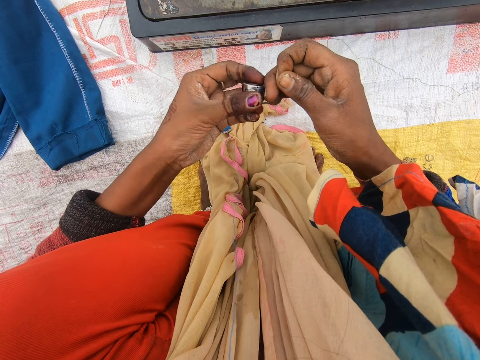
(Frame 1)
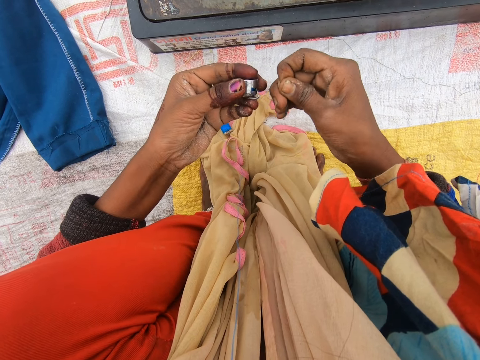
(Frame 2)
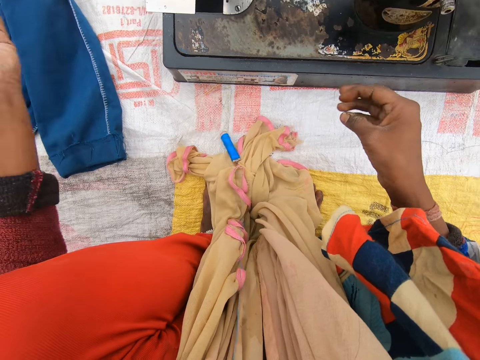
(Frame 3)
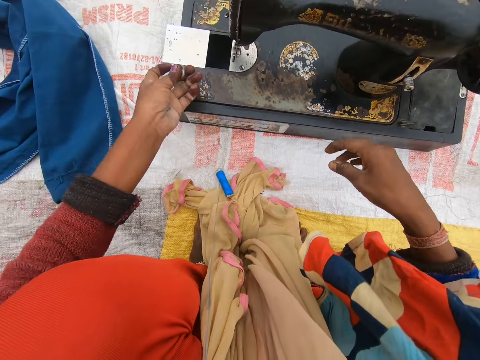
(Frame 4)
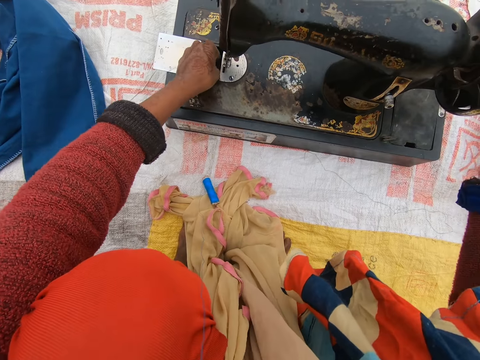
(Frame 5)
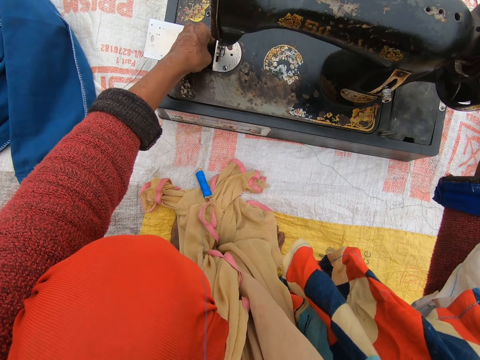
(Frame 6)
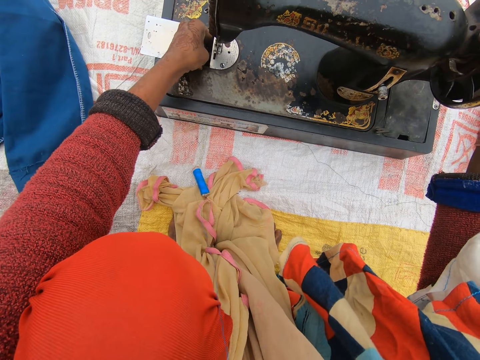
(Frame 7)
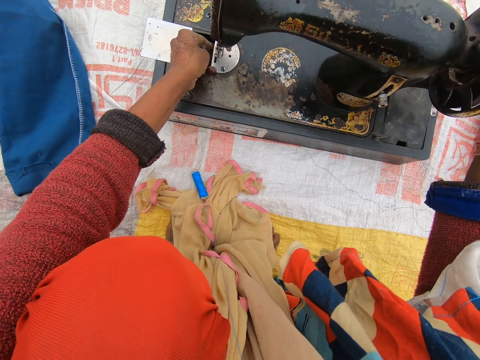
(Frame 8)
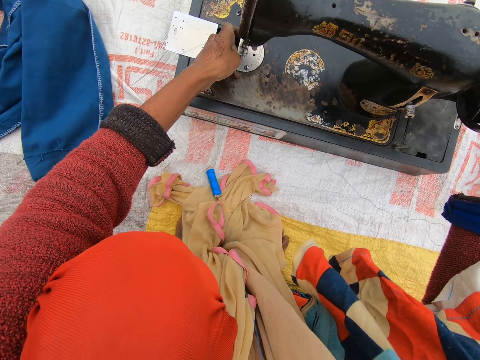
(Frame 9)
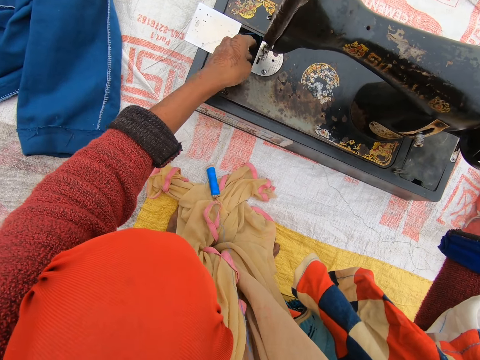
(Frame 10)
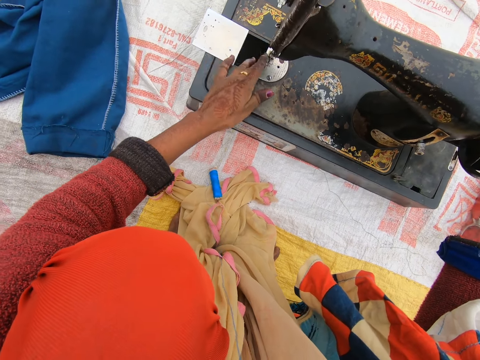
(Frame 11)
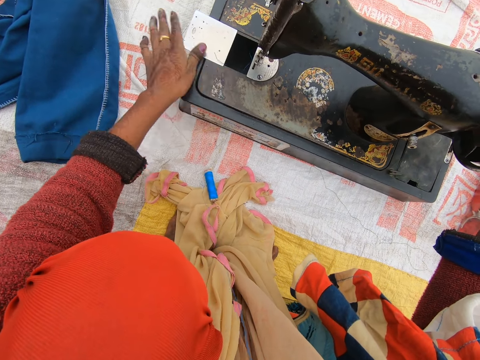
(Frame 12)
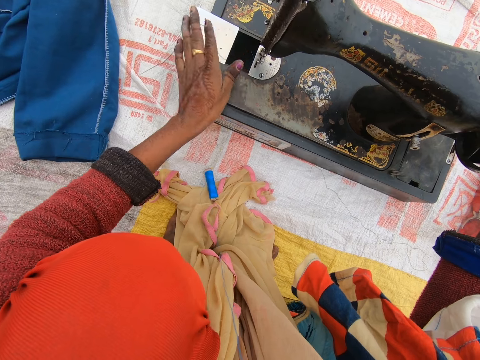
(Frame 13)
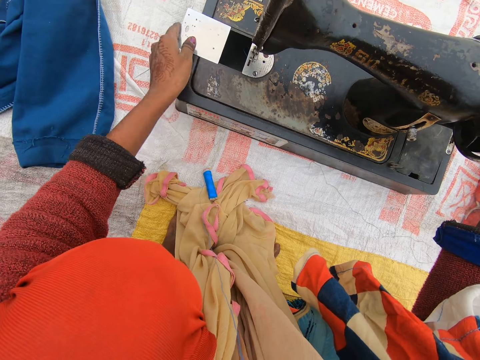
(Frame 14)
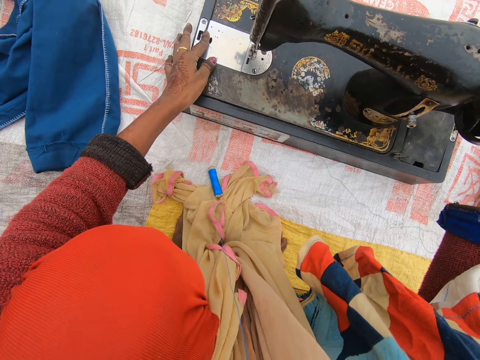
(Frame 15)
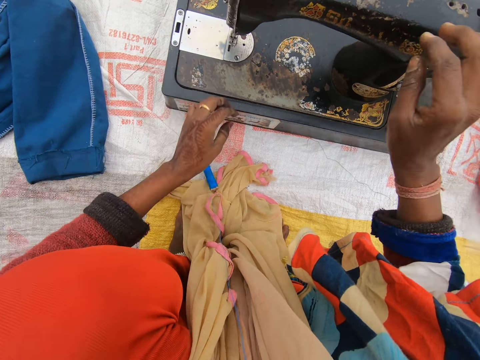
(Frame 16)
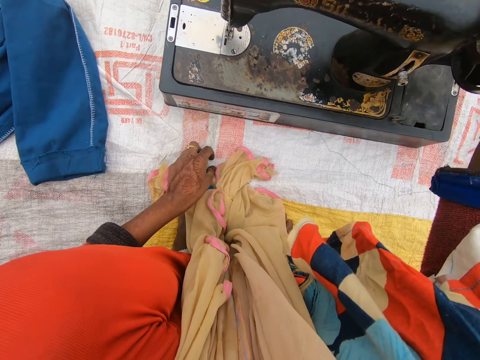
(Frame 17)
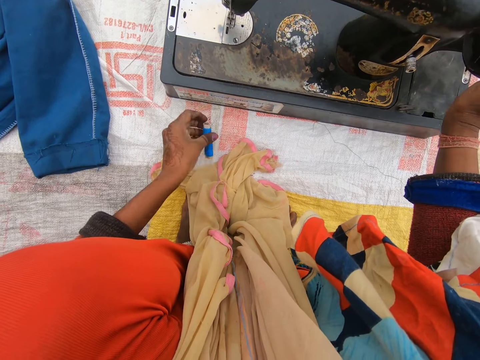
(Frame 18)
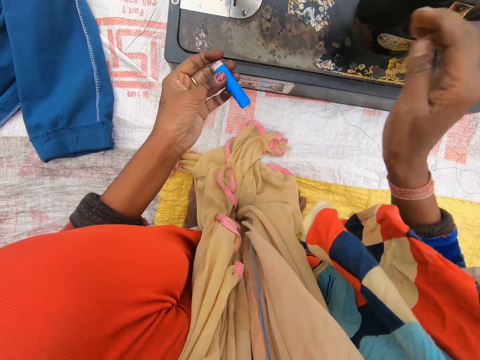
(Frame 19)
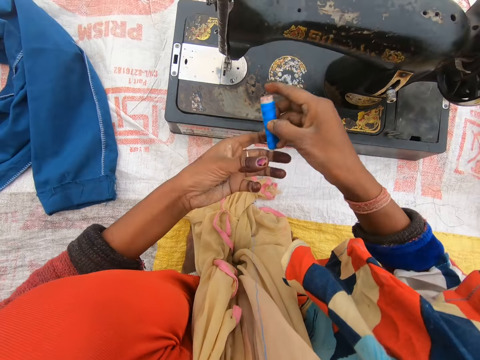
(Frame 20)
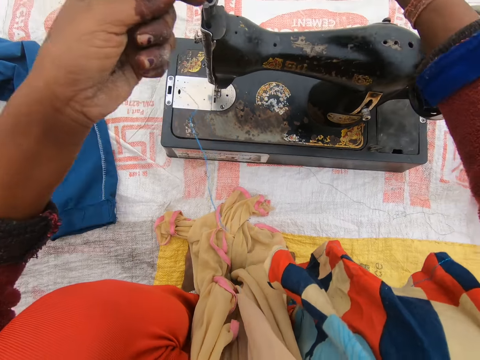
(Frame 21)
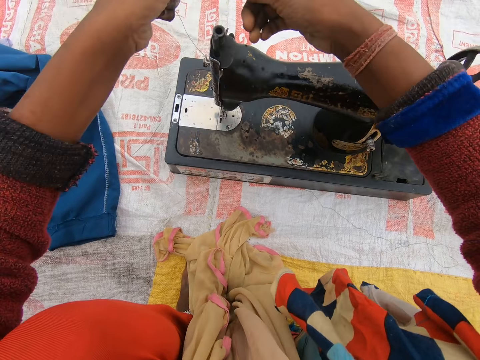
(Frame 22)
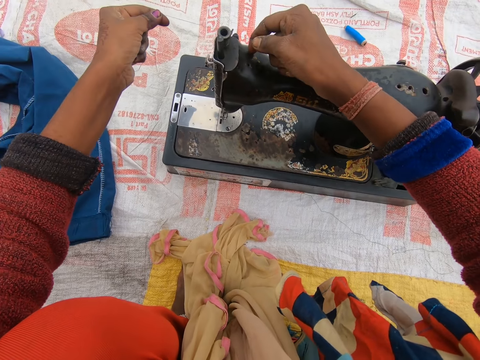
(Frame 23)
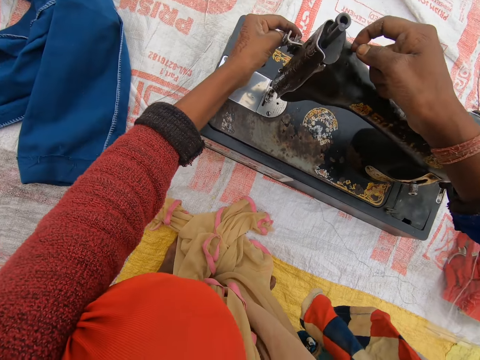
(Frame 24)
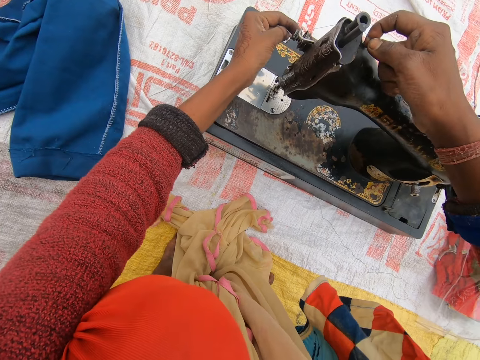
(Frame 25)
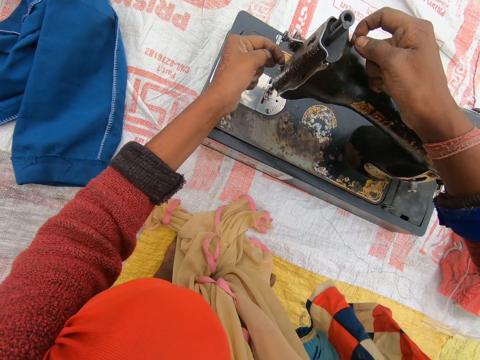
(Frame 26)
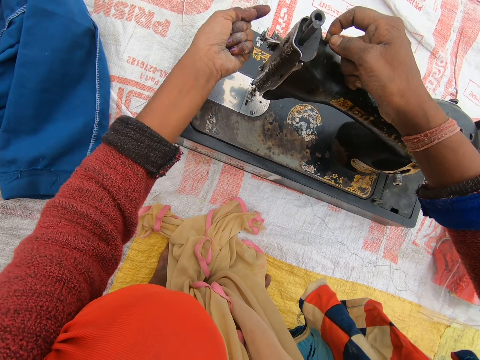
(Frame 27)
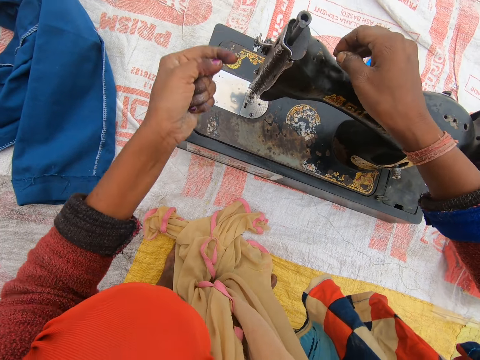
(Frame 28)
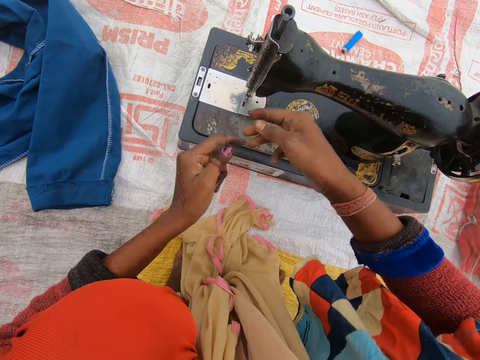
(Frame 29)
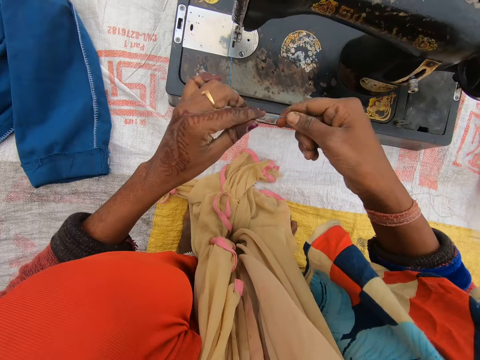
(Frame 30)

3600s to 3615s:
The camera wearer attaches the metal bobbin to the sewing machine. She puts the conductive thread into the slide plate. She rubs her hand on the sewing machine. She closes the compartment on the sewing machine. She moves the slide plate. She picks up the thread on the sack. She loosens the thread. She throws the thread on the sack. She attaches the thread to the sewing machine. She rolls the thread on the thread guide.

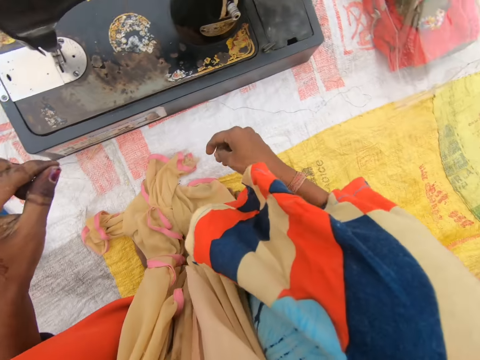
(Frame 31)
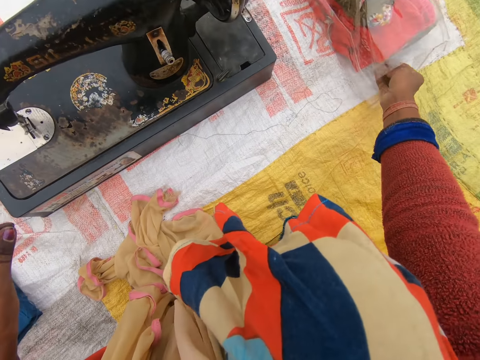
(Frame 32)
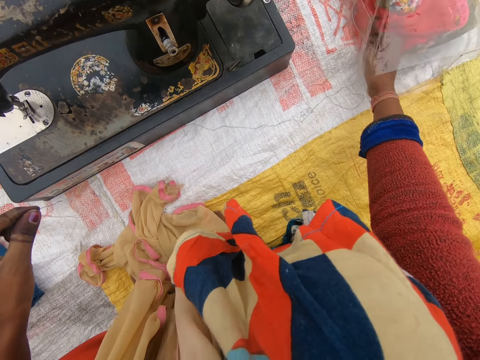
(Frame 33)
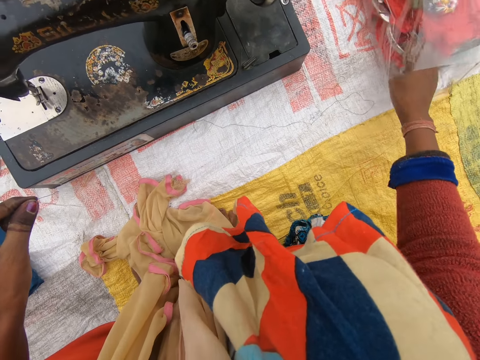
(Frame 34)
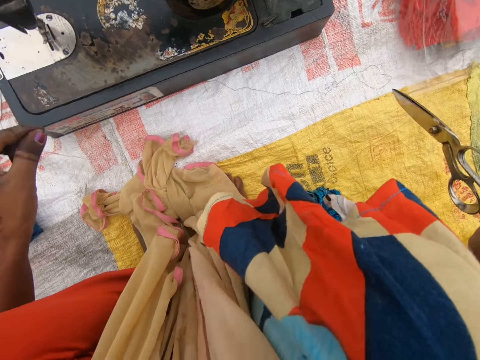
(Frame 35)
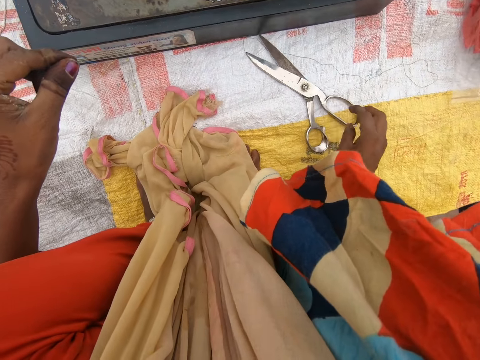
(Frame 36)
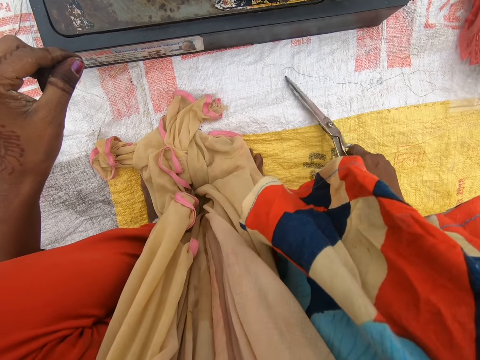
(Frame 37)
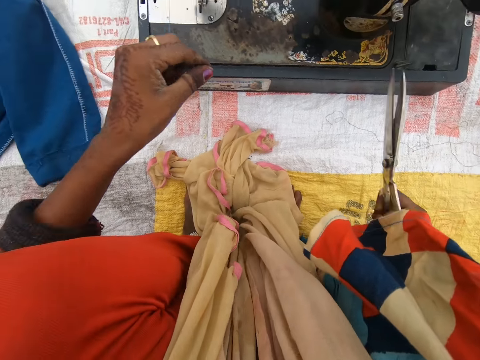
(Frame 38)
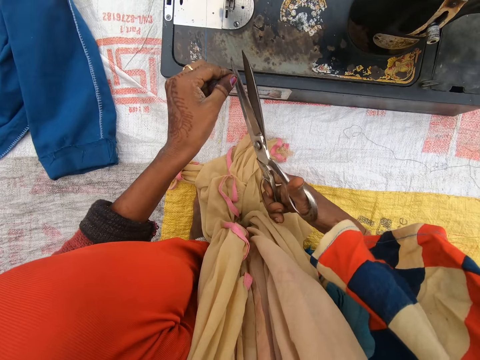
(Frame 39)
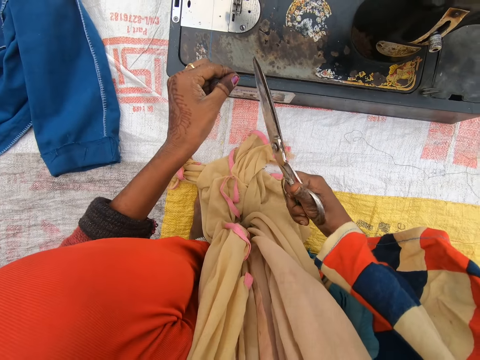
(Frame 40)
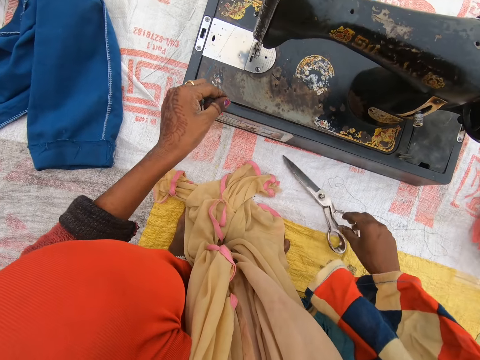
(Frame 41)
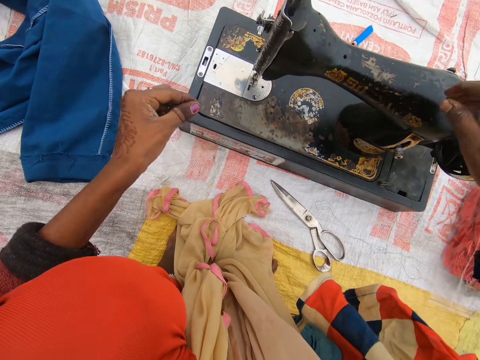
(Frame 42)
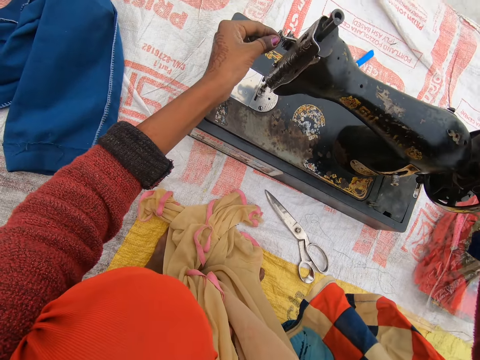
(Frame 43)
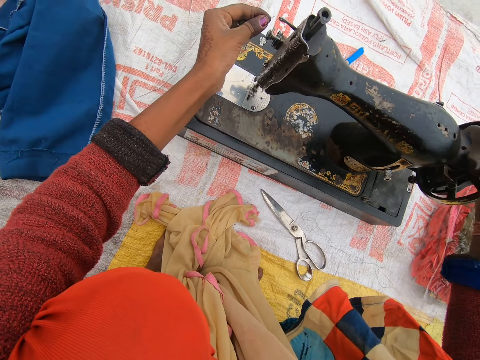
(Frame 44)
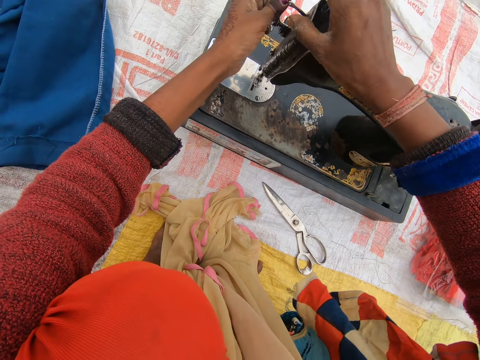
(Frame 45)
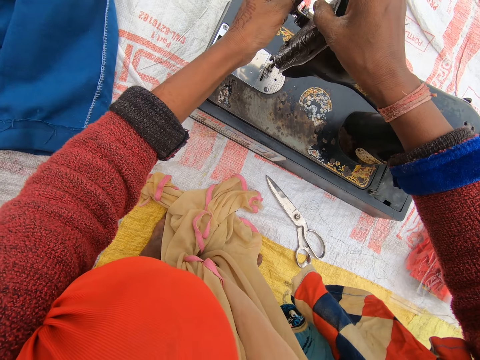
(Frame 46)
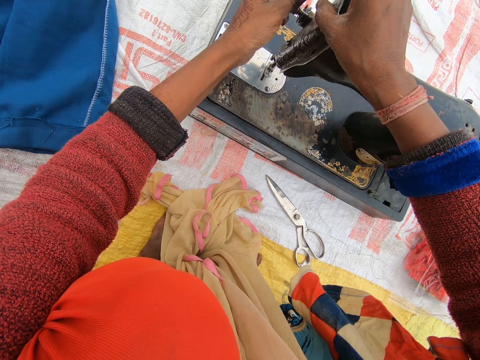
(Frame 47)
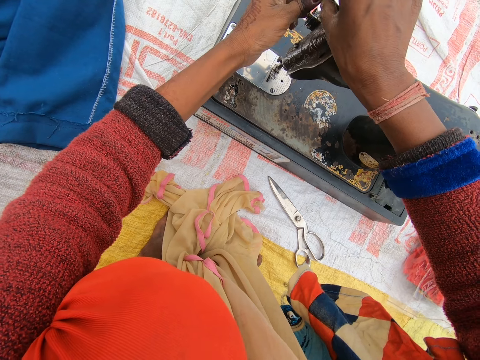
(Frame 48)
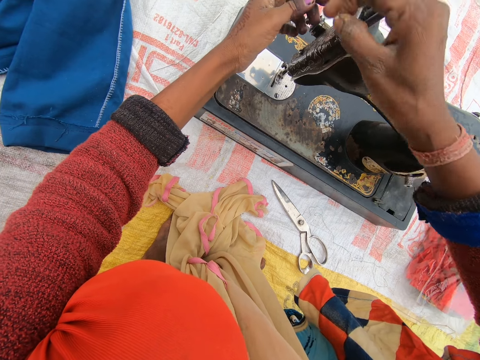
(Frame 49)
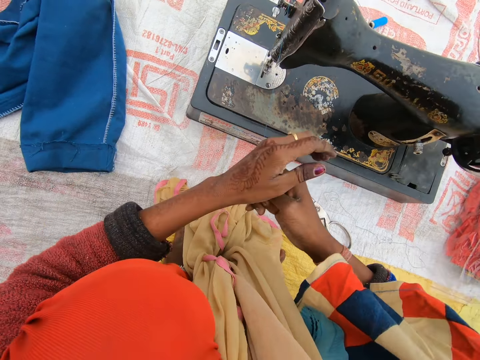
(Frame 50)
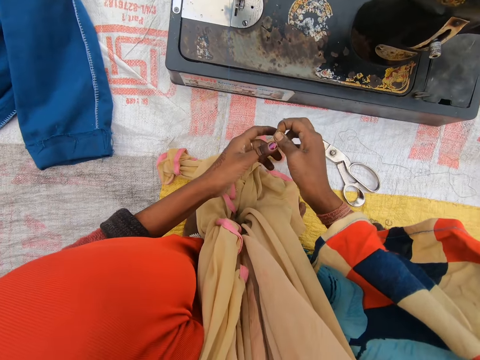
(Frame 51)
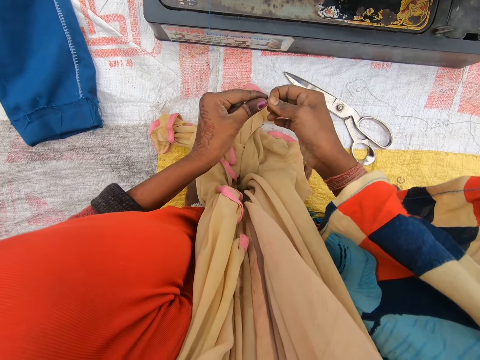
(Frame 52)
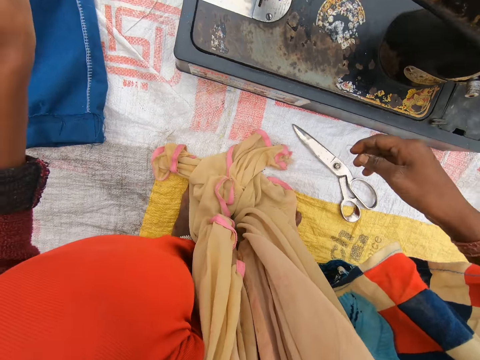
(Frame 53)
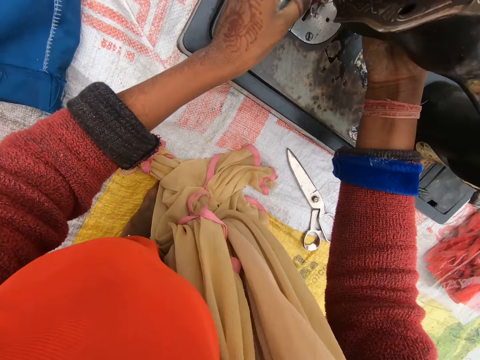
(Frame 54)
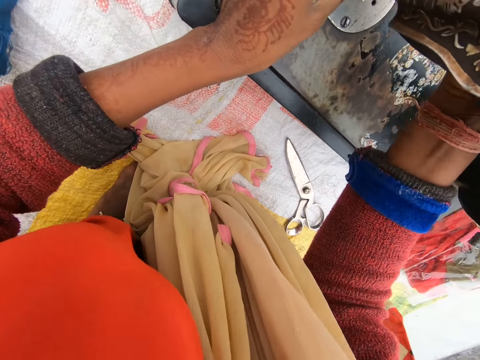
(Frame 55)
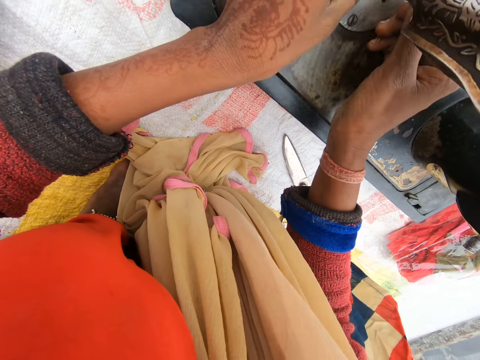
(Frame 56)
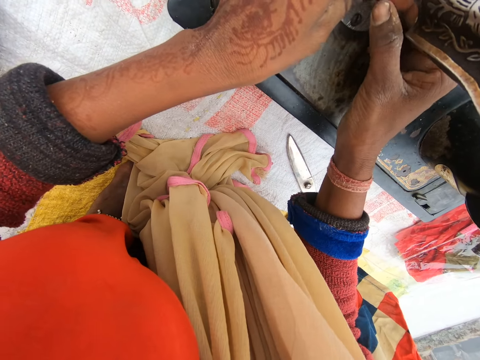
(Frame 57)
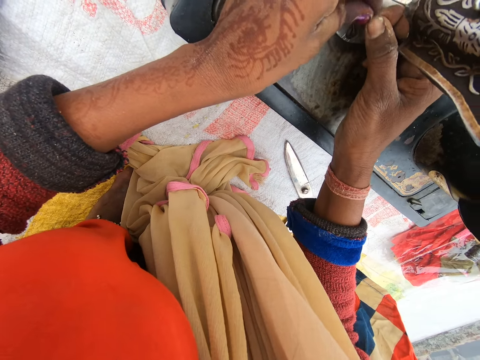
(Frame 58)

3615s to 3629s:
The camera wearer removes a pair of scissors from the cellophane. She drops the scissors on the sack. She picks up the scissors on the sack. She cuts the thread with the scissors. She drops the scissors on the sack. She attaches the thread to the sewing machine. She holds the sewing machine. She puts the thread in the thread take-up.
